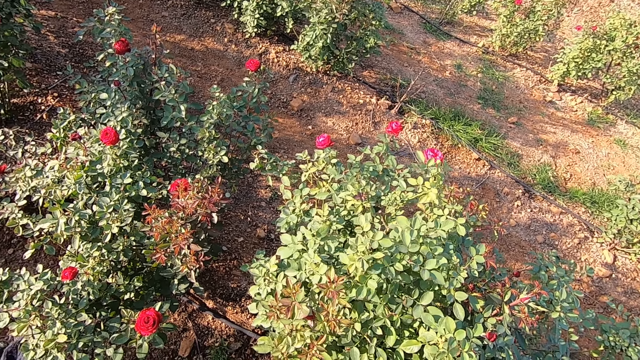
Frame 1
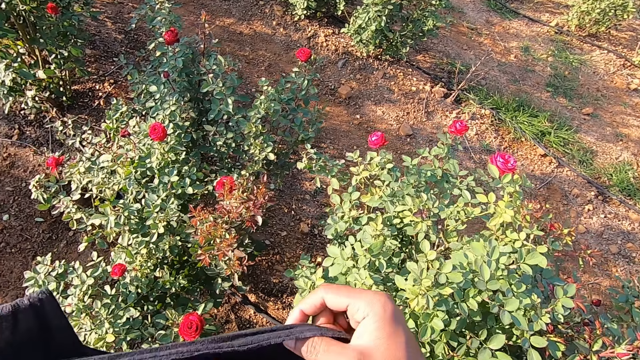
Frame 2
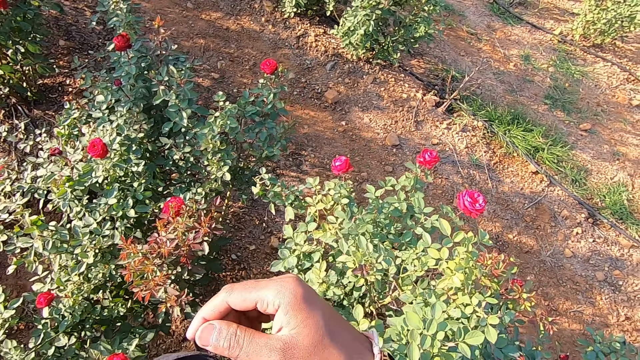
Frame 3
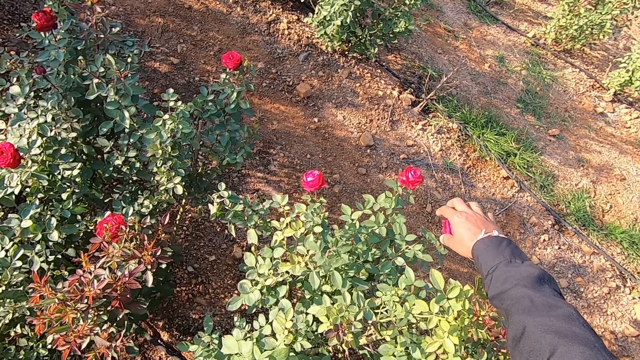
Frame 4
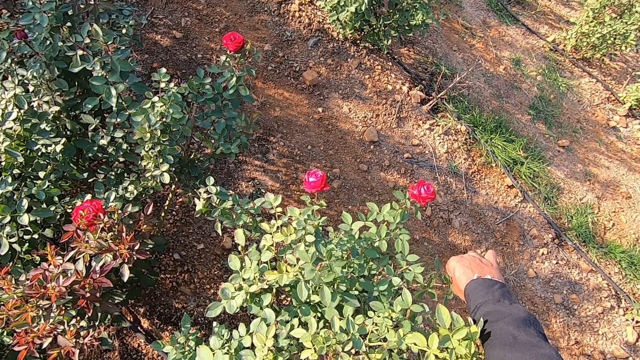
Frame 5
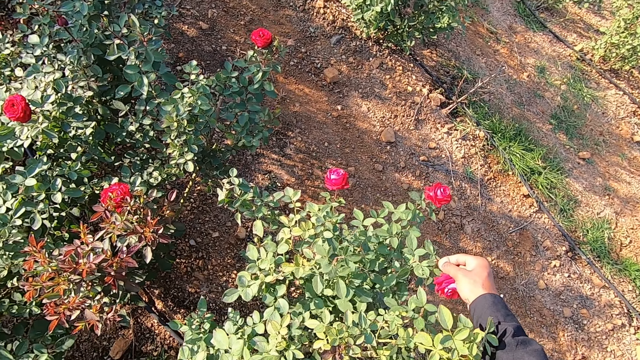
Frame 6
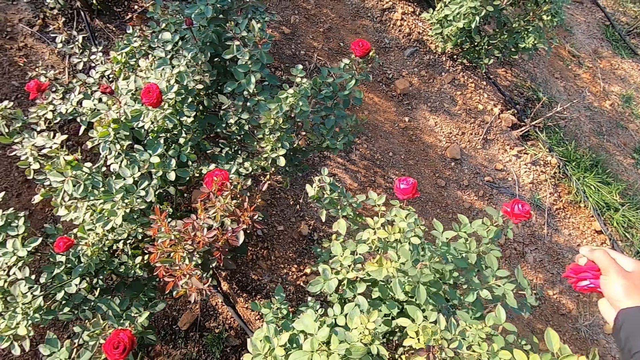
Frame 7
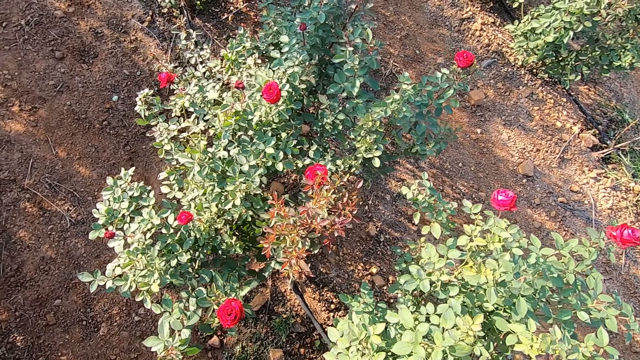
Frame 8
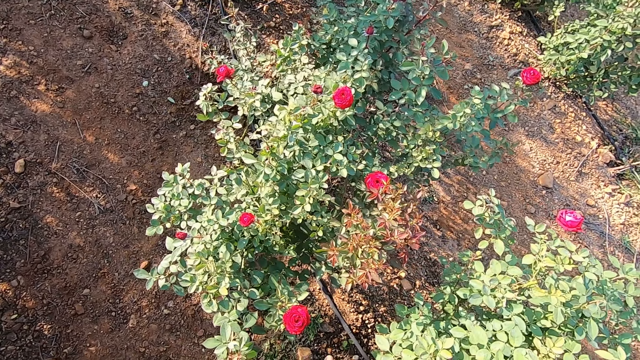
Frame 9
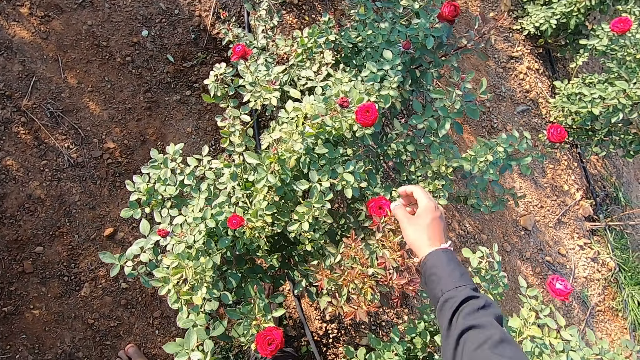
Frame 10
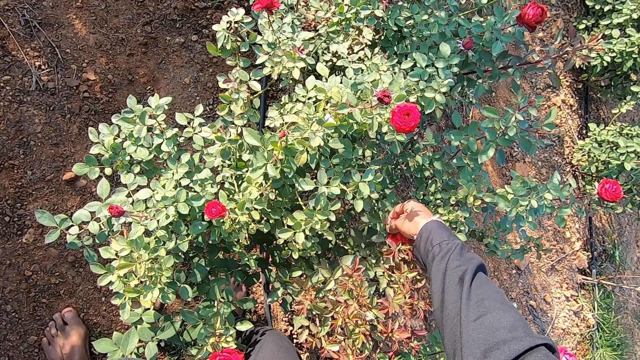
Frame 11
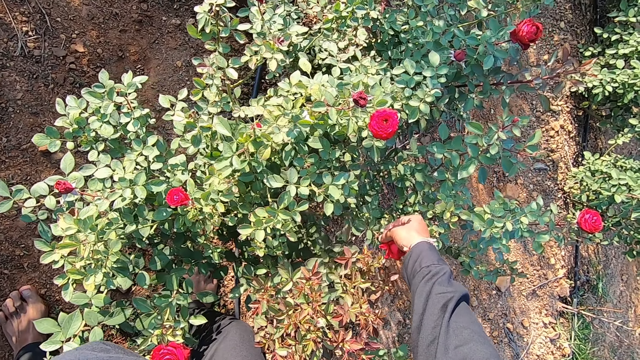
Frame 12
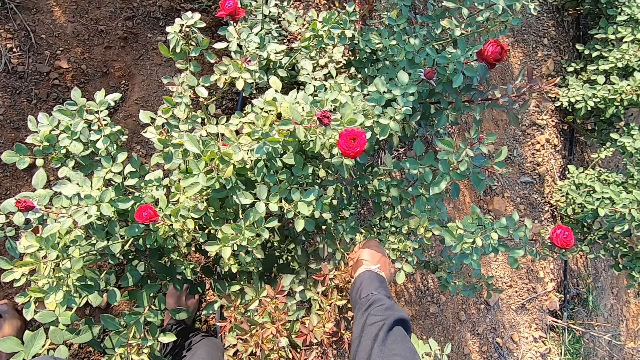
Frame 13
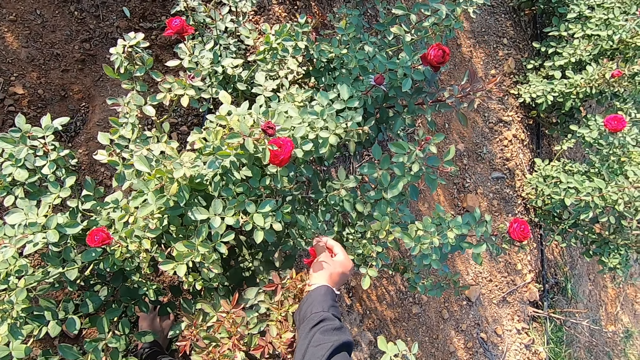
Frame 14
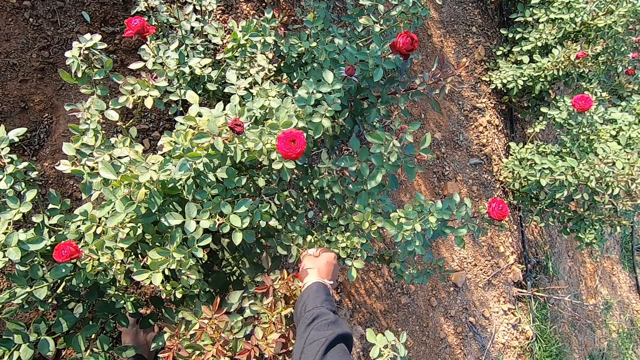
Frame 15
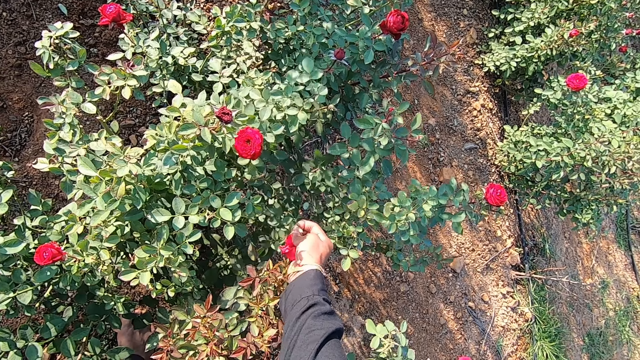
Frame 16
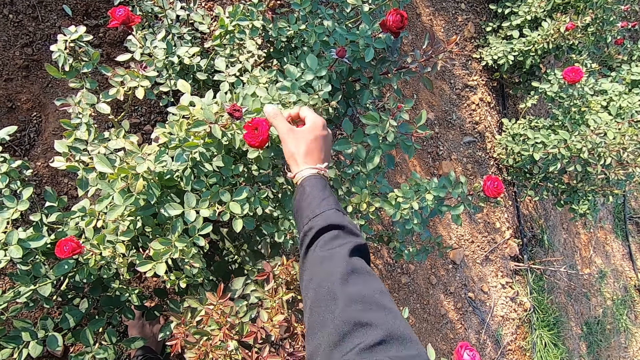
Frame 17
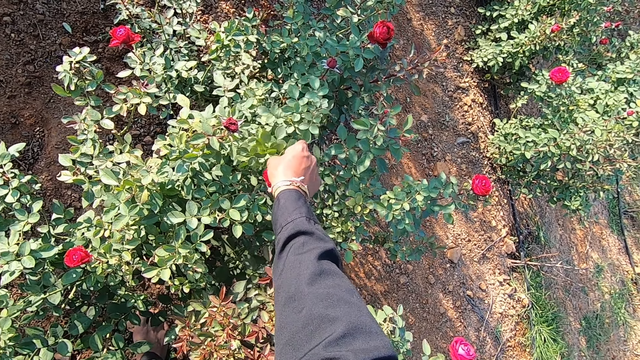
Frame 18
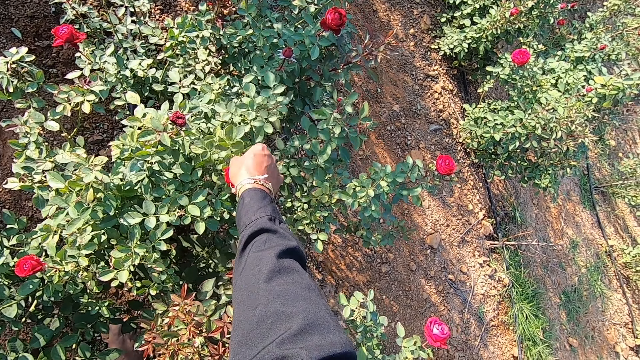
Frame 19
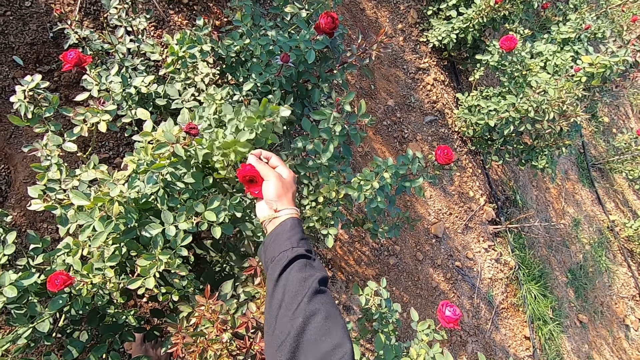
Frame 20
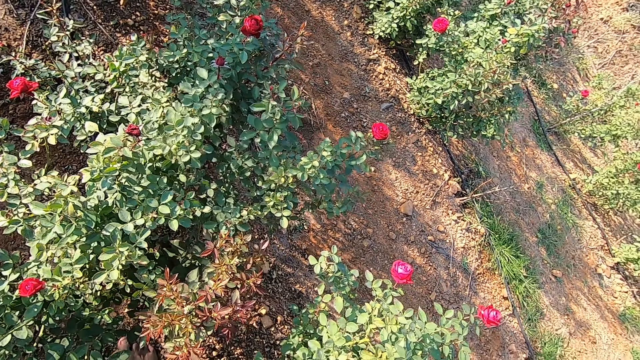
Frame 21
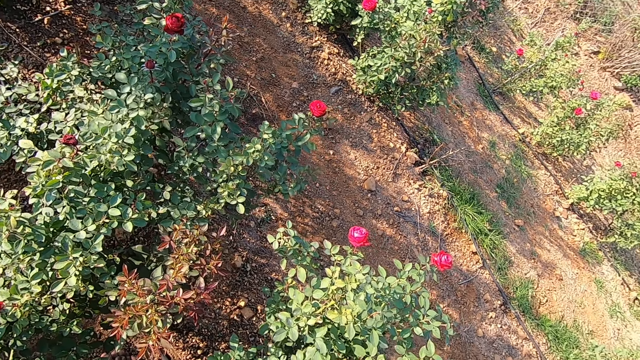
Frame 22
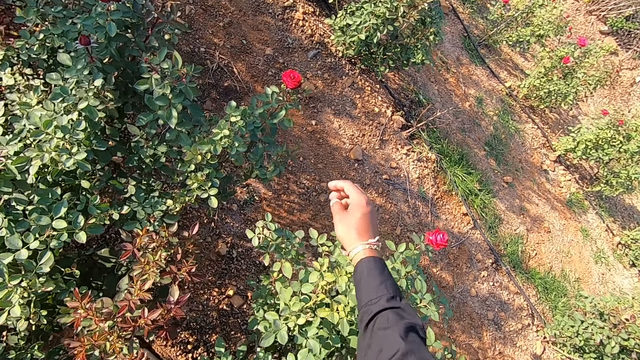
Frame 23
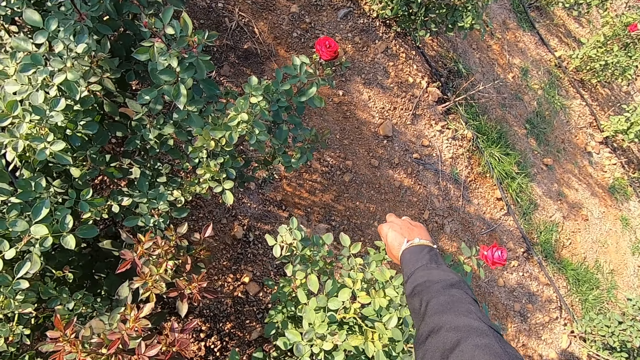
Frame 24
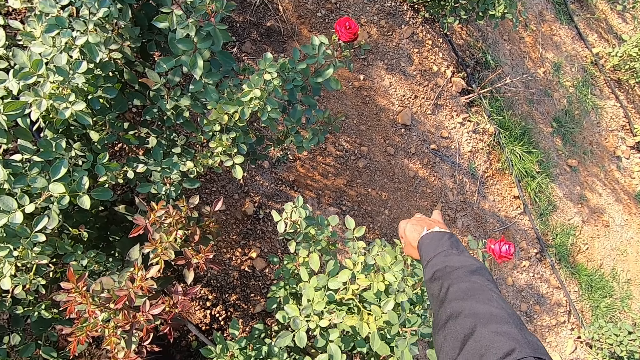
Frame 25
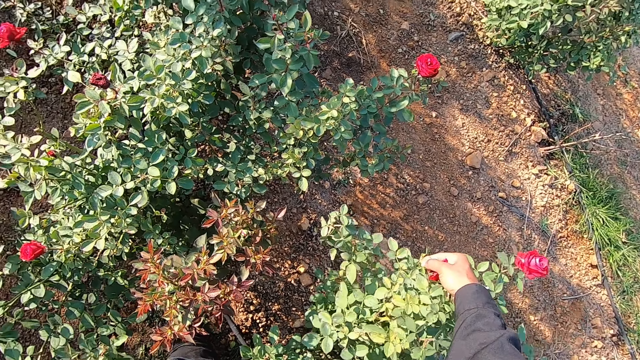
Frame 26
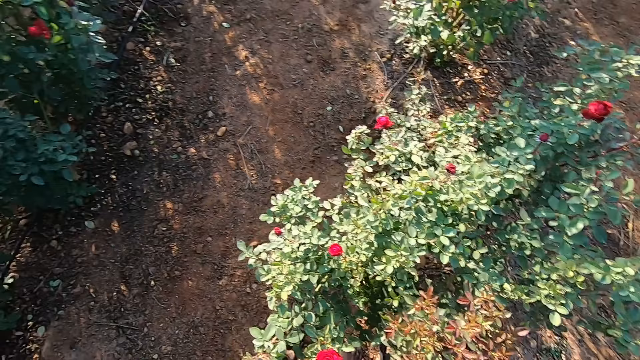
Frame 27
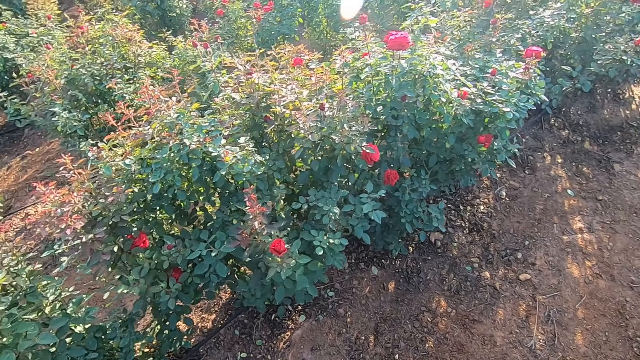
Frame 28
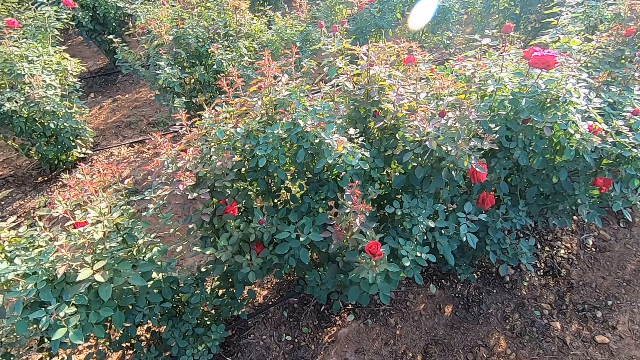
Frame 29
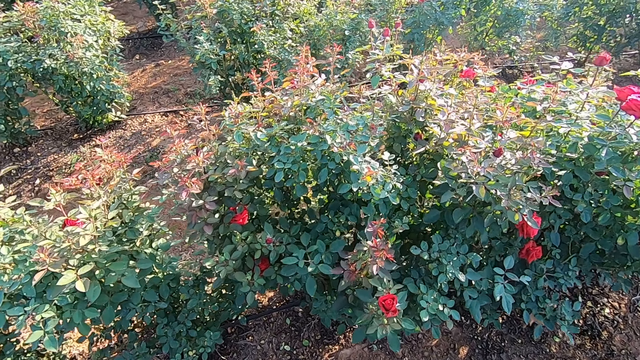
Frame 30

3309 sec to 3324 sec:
The camera wearer shakes the cloth with both hands. He adjusts the sack. He plucks a flower from the plant with his right hand repeatedly. He moves the flower. He plucks a flower from the plant with his right hand. He turns around.

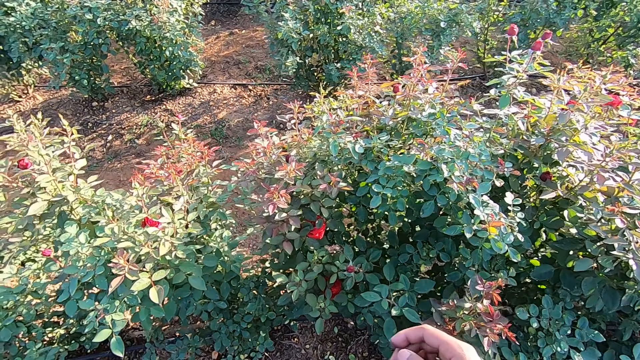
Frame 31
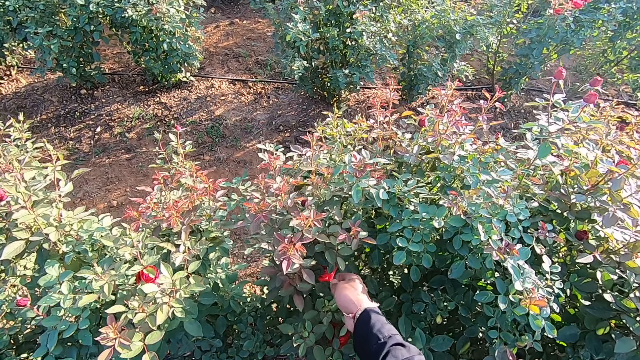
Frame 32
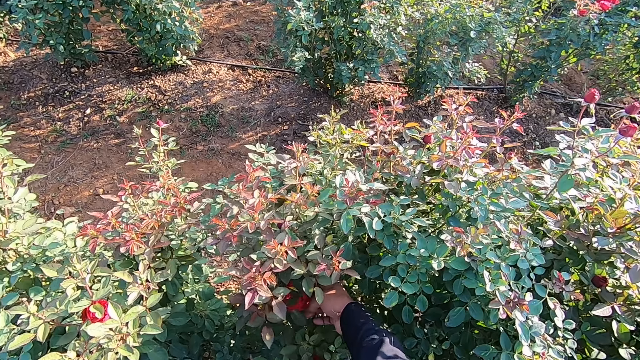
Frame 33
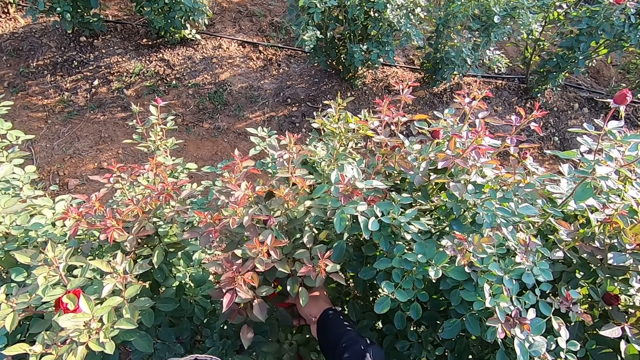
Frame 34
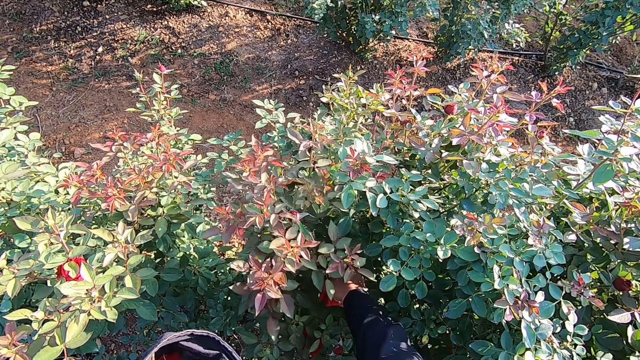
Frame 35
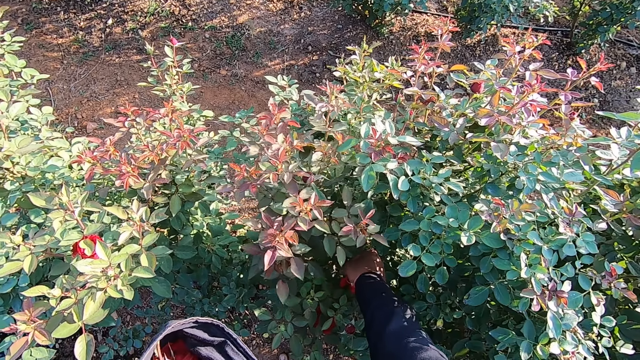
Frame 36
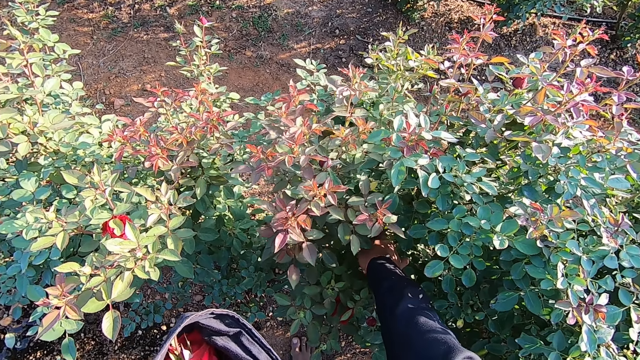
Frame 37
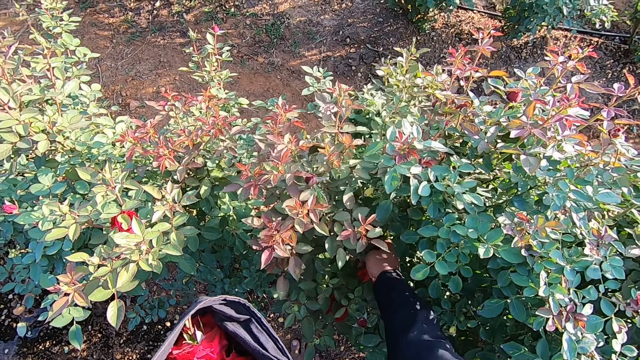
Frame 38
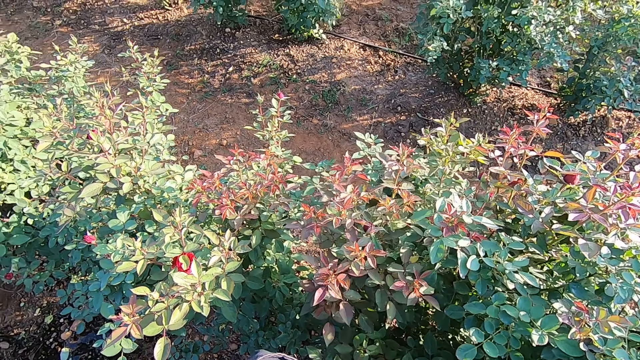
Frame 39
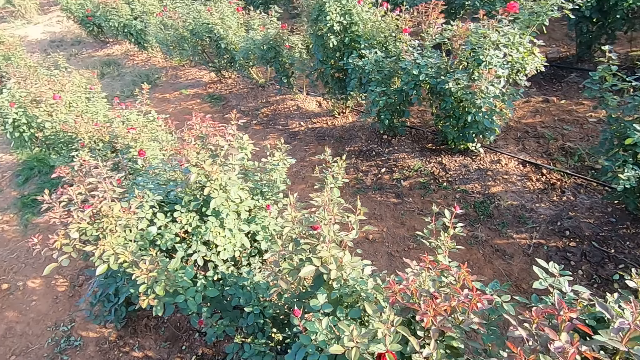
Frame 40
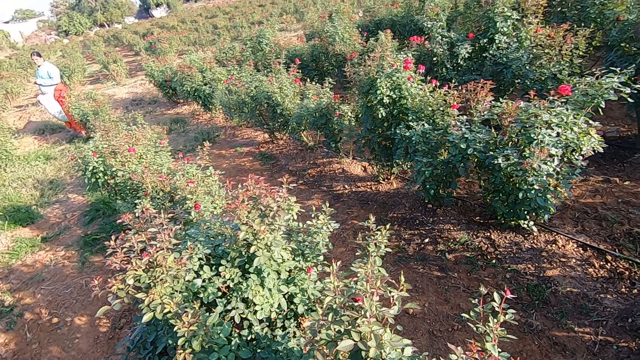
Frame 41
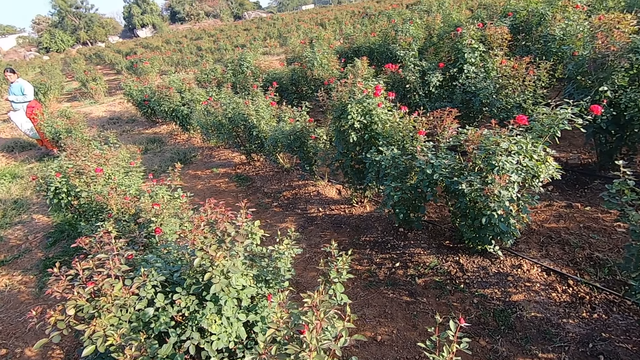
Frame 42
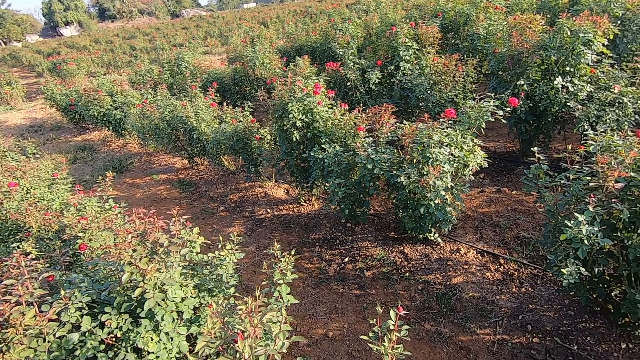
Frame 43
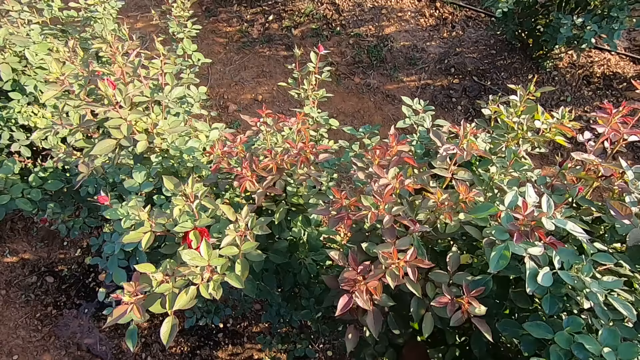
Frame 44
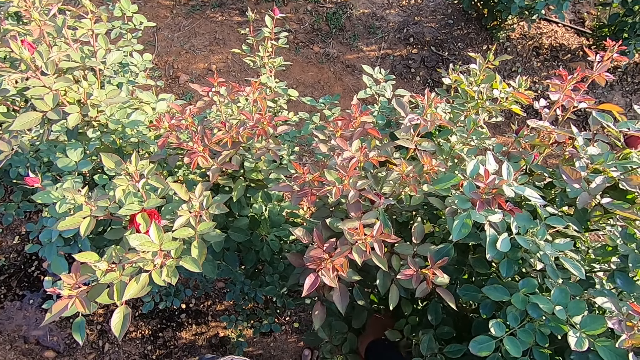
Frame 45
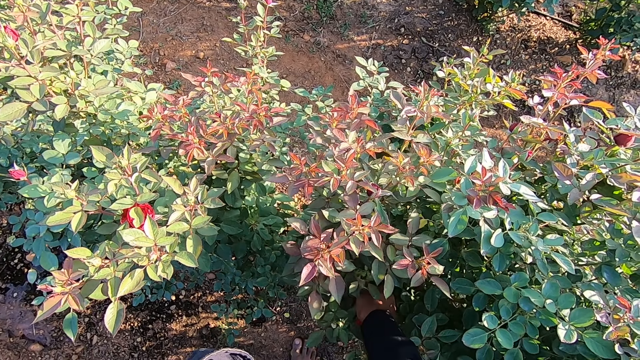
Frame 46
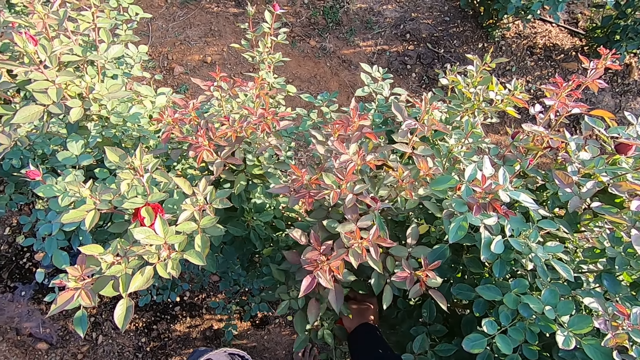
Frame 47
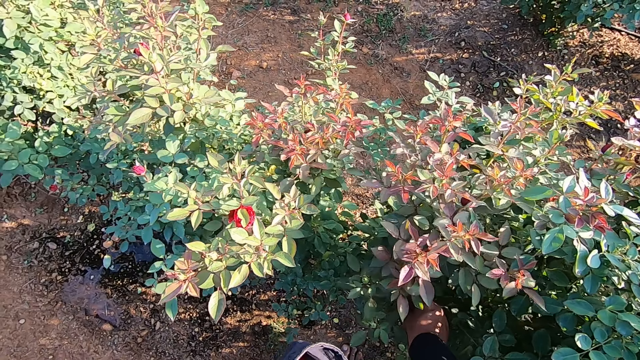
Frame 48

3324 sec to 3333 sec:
The camera wearer plucks a flower from a plant with his right hand. He talks with a person. He plucks a flower from the plant with his right hand.
